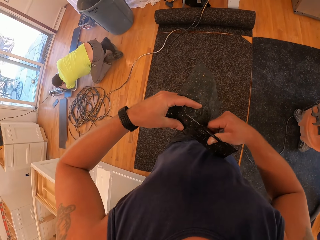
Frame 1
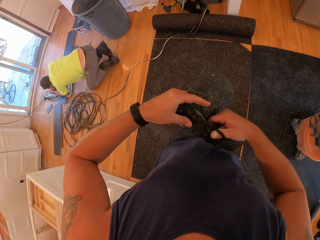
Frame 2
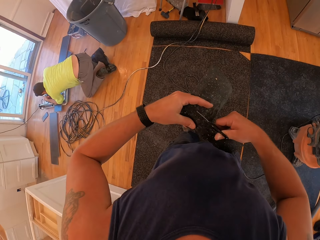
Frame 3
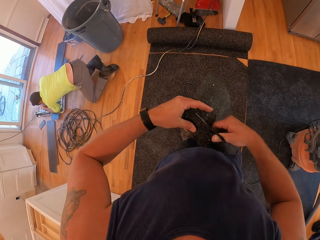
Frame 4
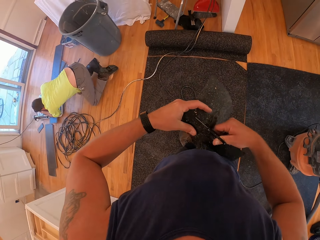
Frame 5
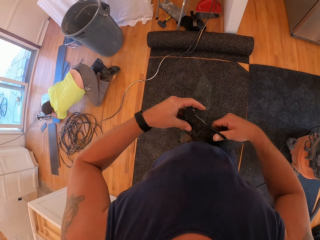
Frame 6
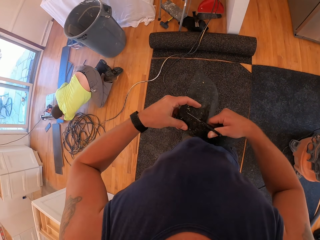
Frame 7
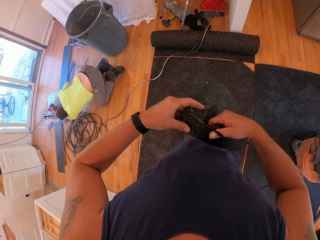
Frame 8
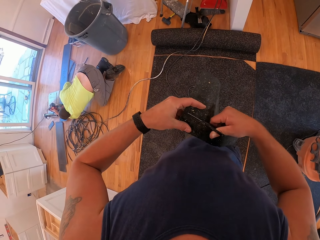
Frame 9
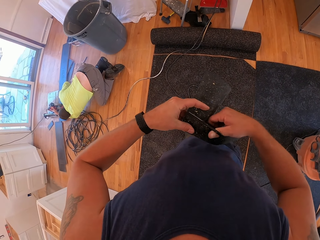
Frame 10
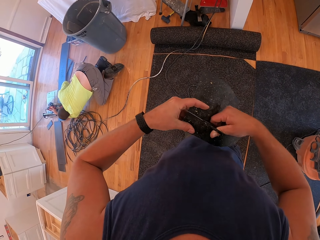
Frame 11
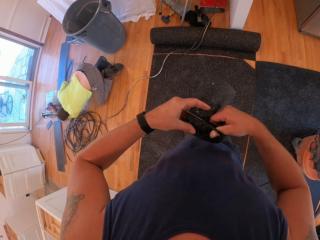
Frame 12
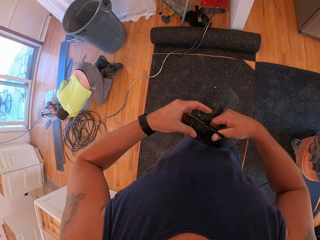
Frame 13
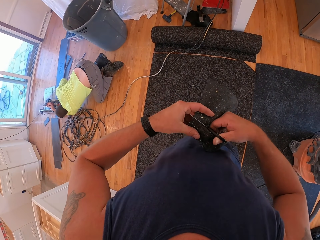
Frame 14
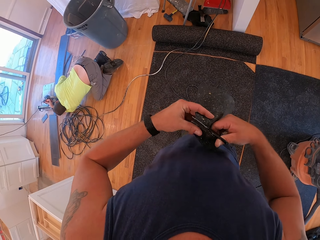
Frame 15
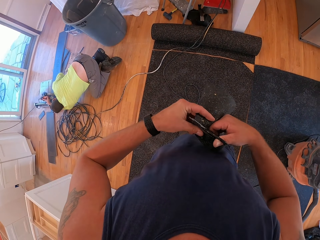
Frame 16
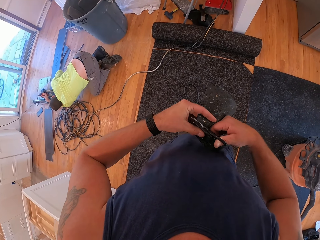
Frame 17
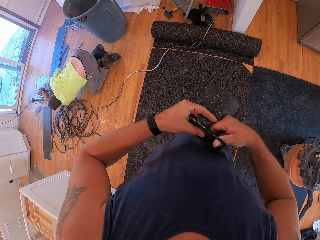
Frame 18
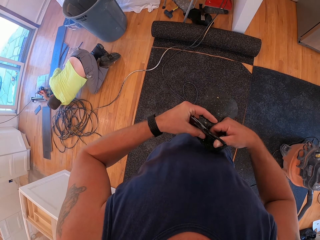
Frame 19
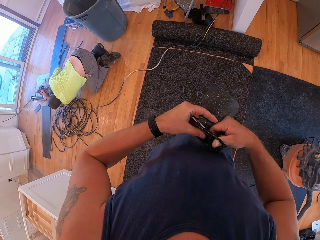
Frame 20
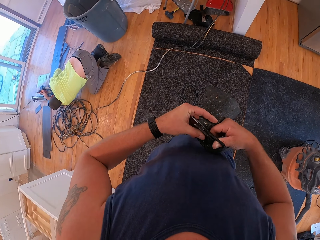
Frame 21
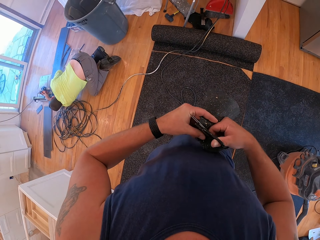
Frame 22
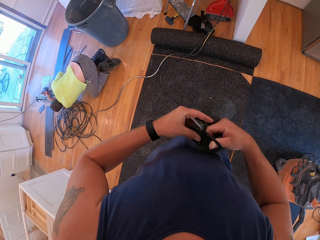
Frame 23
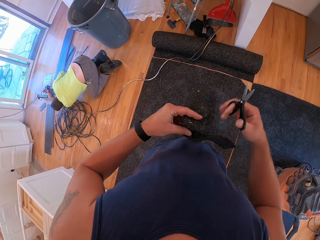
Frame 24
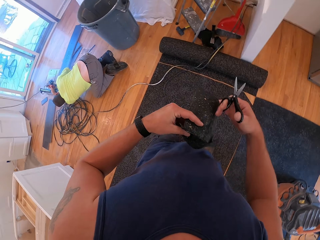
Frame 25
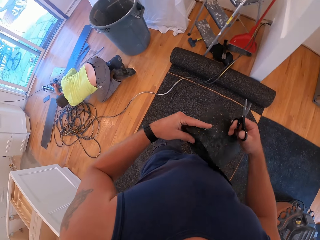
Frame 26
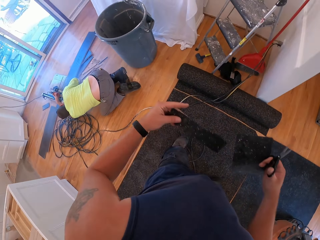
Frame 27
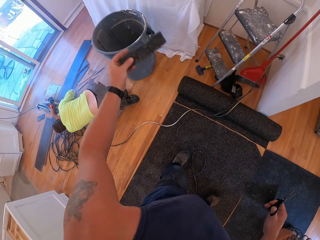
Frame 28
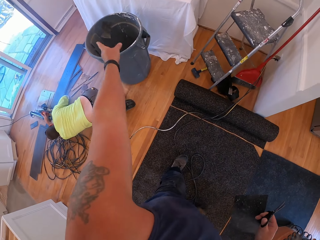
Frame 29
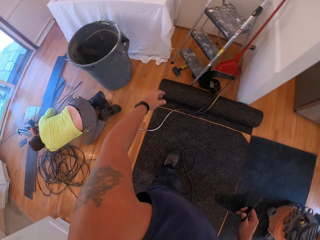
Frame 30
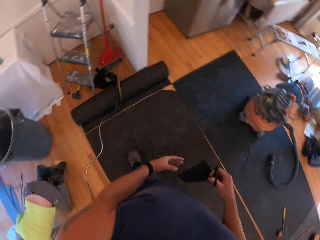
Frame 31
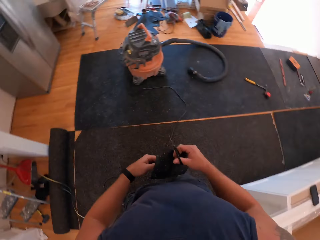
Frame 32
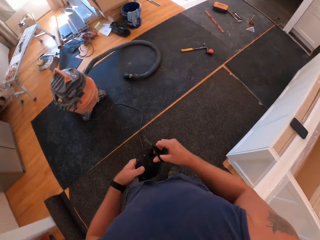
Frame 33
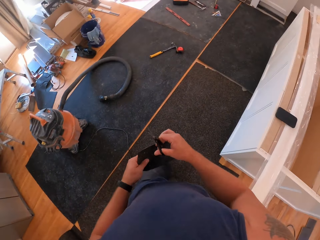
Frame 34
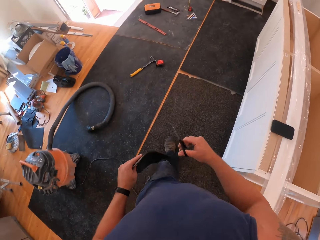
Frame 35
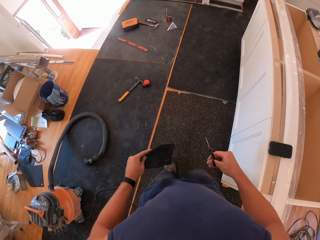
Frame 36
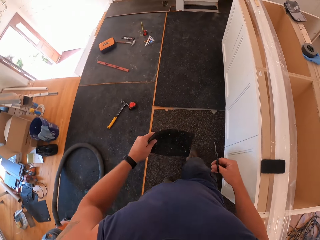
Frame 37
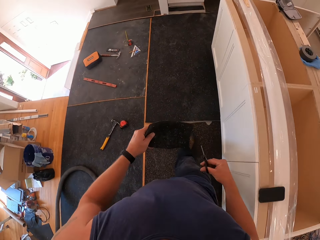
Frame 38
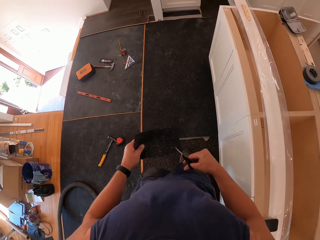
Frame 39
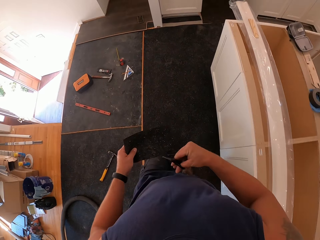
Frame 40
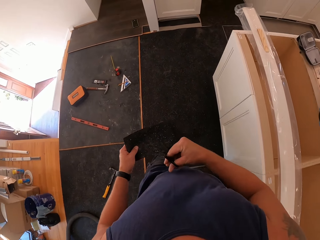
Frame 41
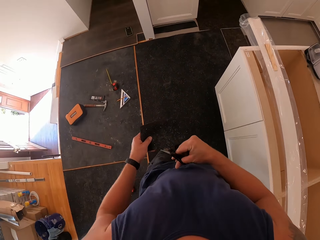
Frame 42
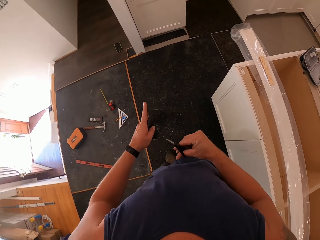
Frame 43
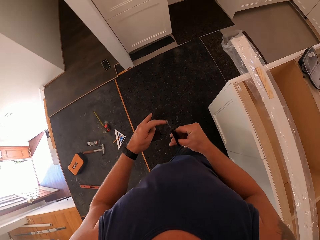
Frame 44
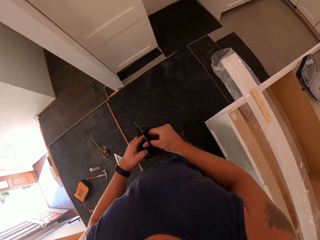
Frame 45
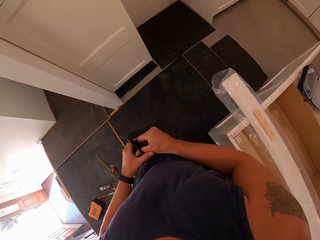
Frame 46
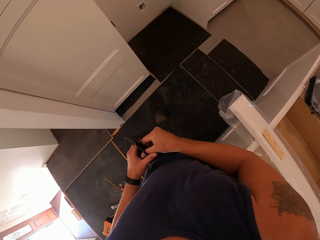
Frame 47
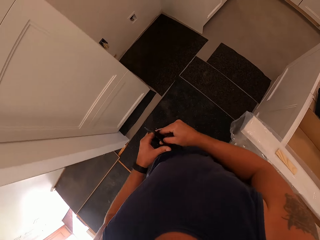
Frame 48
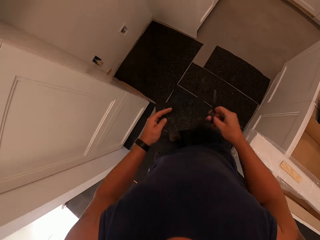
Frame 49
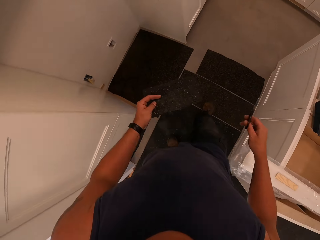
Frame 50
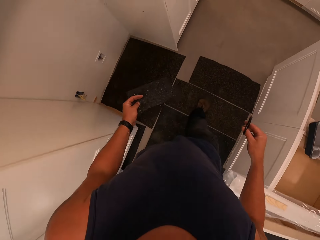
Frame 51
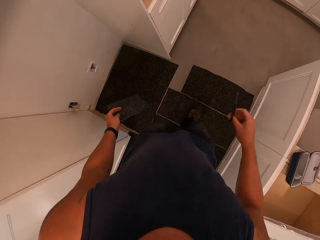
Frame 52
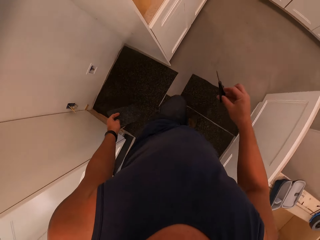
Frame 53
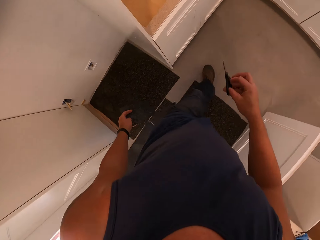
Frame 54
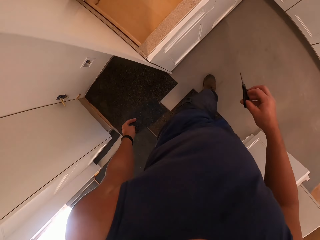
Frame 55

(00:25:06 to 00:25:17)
The man tries to fix something on the floor. The camera wearer throws the piece of floor cover into the trash can with the left hand. They pass the floor cover to the left hand.

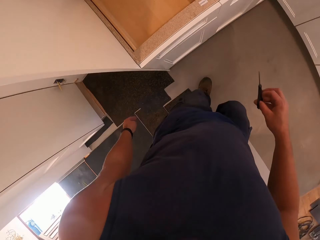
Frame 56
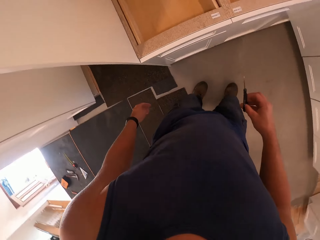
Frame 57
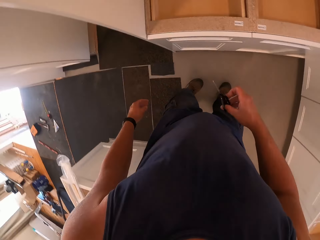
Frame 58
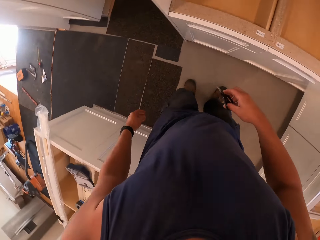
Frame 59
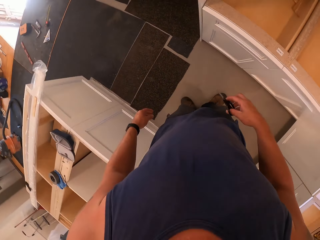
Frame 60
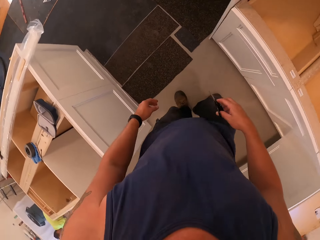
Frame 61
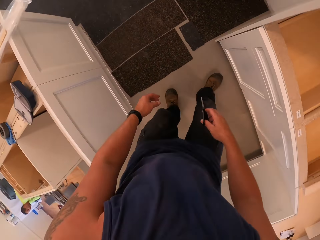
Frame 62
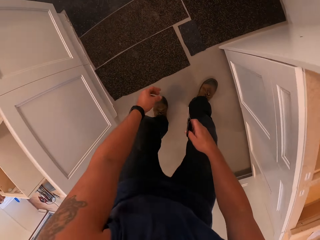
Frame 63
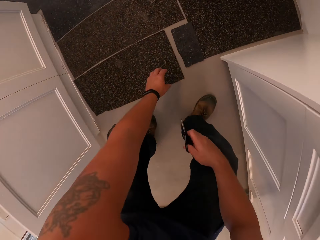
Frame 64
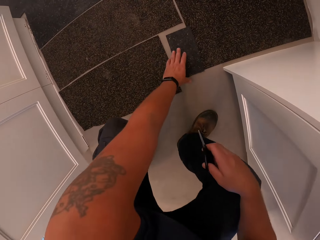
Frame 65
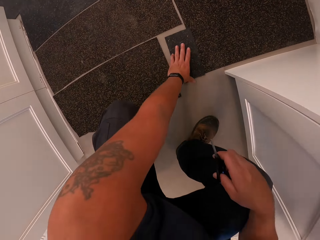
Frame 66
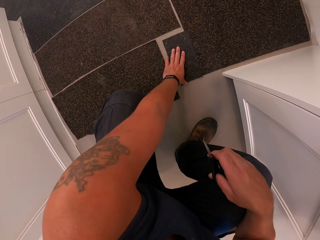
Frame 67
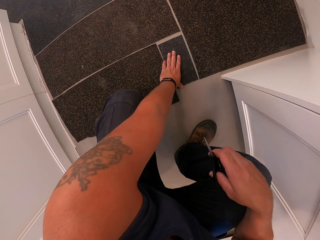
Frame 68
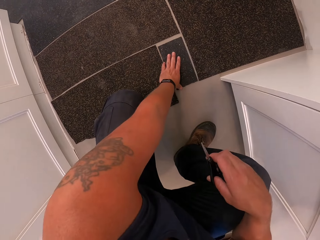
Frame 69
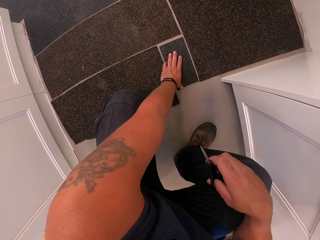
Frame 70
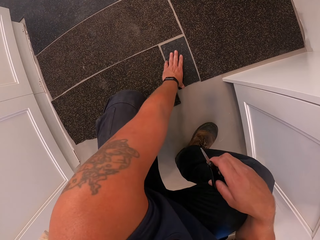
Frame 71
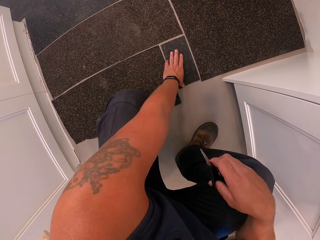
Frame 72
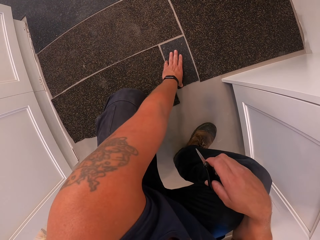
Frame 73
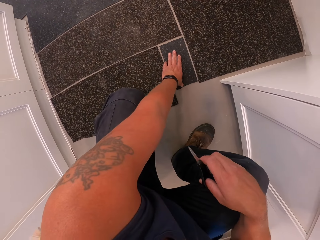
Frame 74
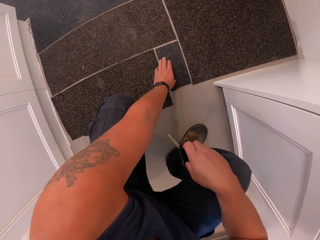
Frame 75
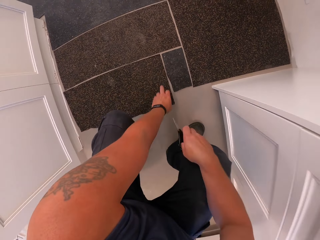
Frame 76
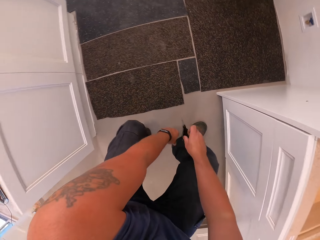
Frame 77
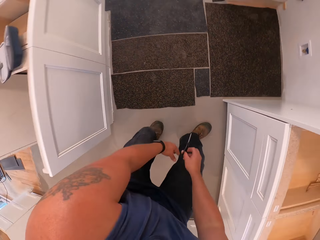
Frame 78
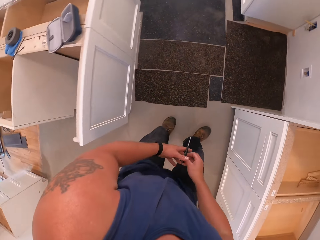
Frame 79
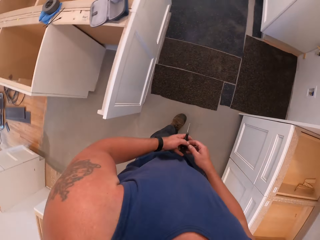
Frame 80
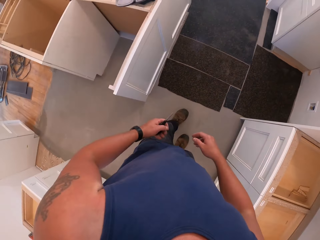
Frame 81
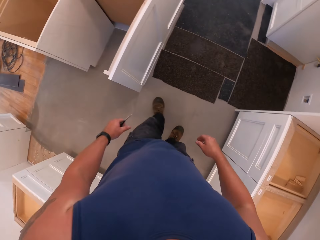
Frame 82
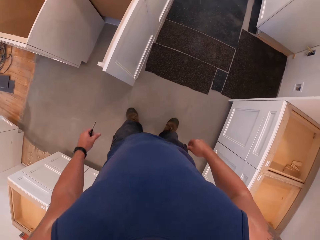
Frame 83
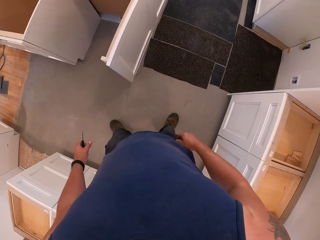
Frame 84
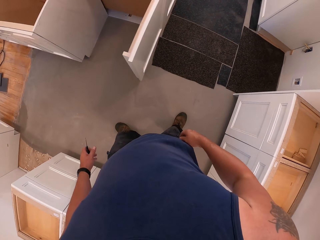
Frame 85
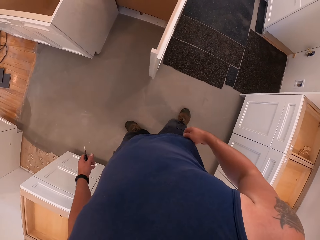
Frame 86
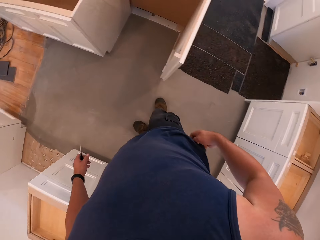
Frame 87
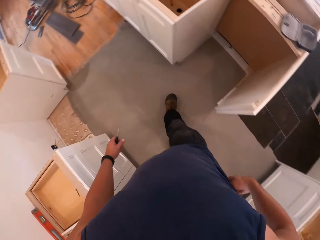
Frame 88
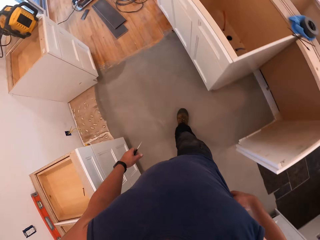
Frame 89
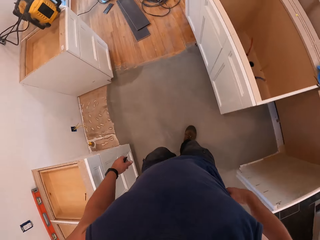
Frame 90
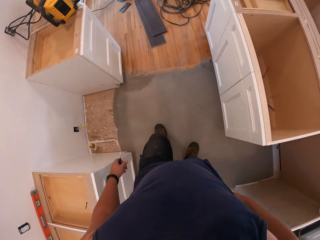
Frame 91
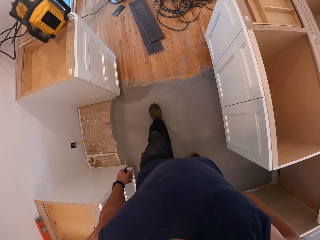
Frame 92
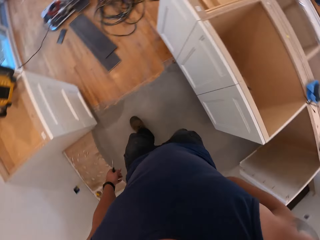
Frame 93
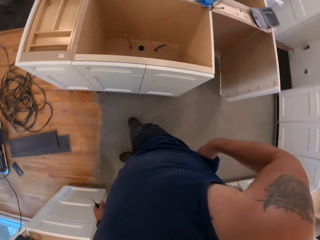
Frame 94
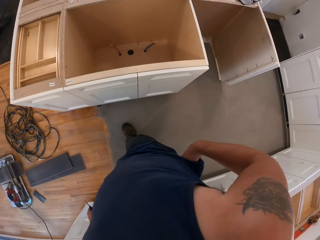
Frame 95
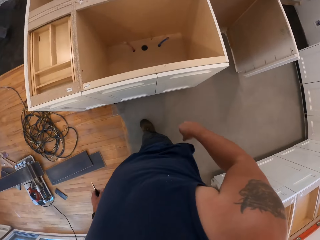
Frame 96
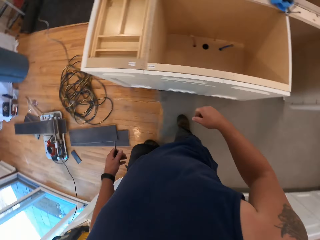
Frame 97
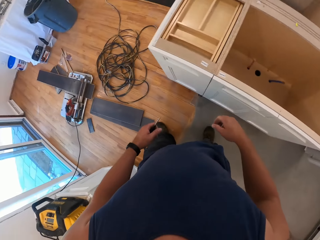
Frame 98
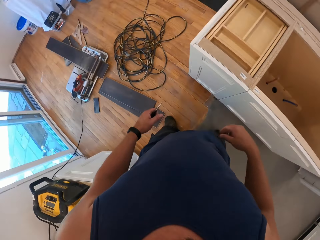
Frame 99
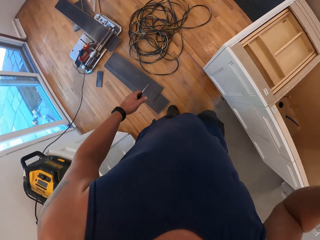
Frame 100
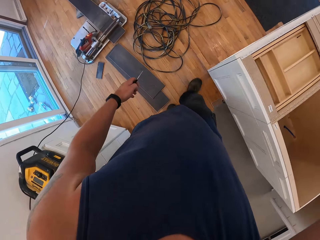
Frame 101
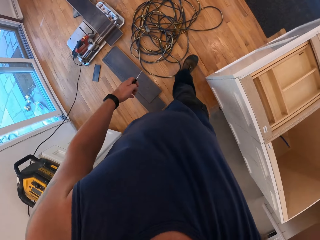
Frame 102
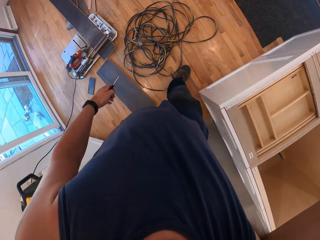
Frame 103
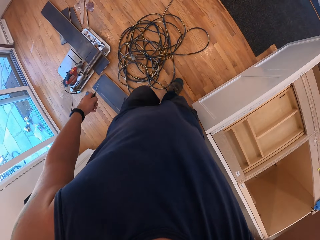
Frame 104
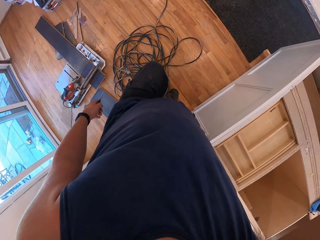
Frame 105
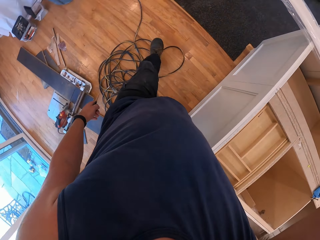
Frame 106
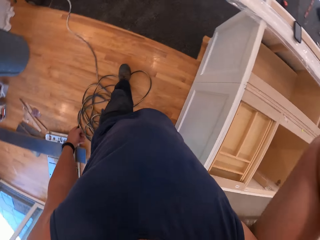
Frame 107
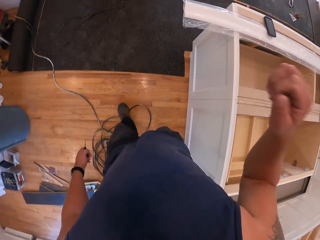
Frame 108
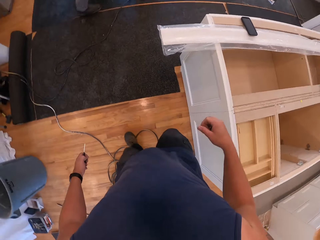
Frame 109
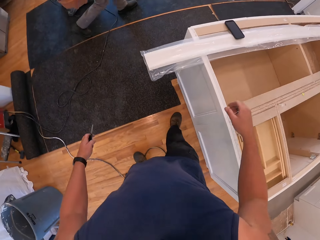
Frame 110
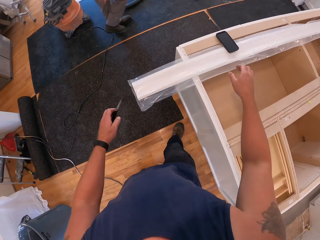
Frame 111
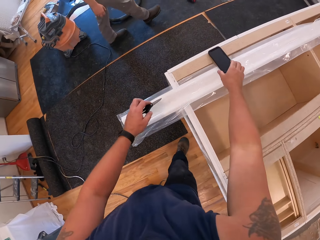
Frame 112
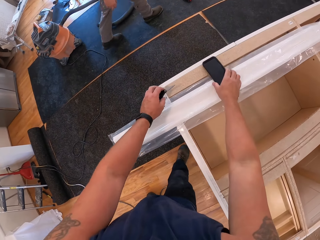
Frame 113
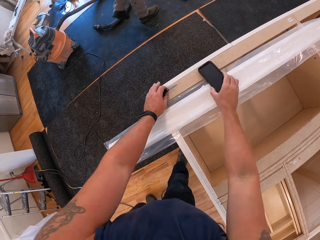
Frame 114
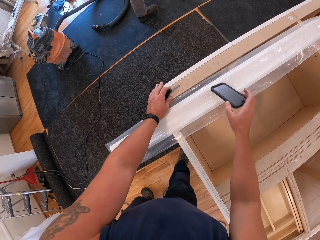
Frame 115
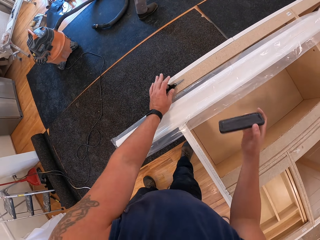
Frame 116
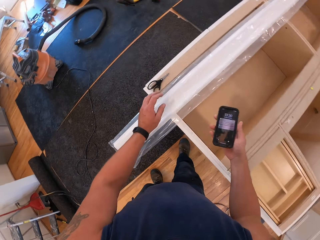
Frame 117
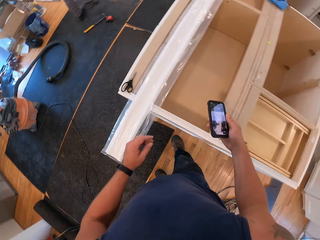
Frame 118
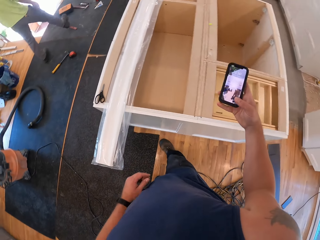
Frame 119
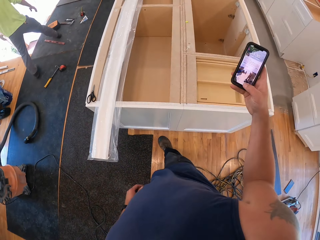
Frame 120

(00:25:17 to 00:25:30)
The camera wearer adjusts the floor cover on the floor with the left hand. They pass the scissors to the left hand. They touch their face with the right hand. They pick up a phone from the shelf with the right hand. They drop the scissors on the shelf.
